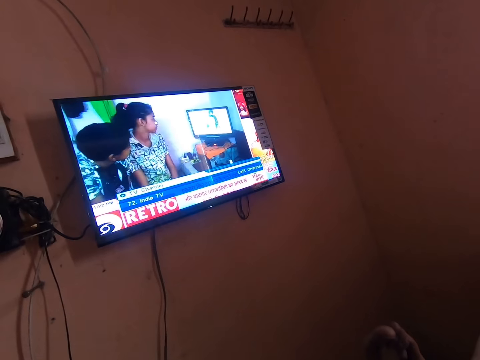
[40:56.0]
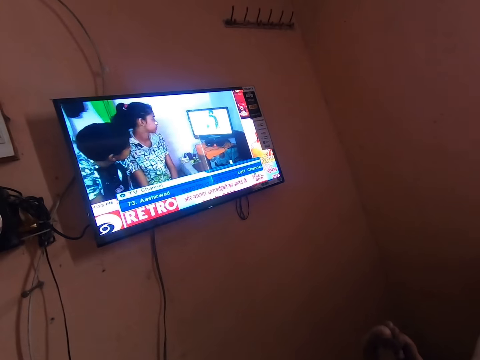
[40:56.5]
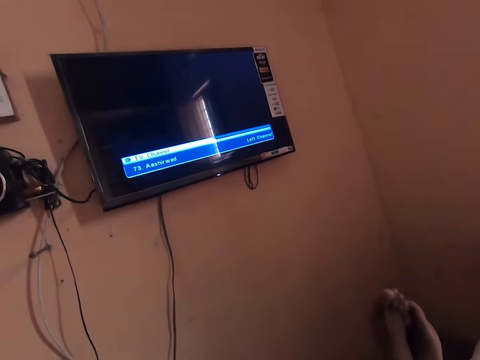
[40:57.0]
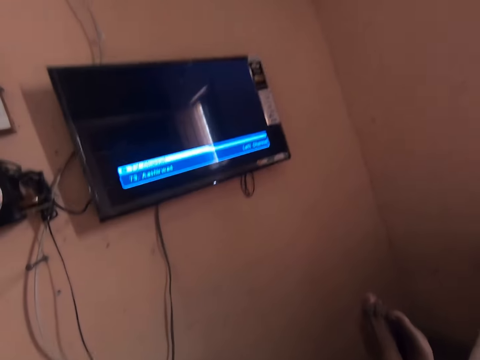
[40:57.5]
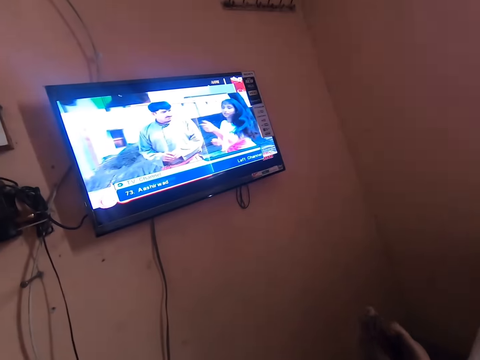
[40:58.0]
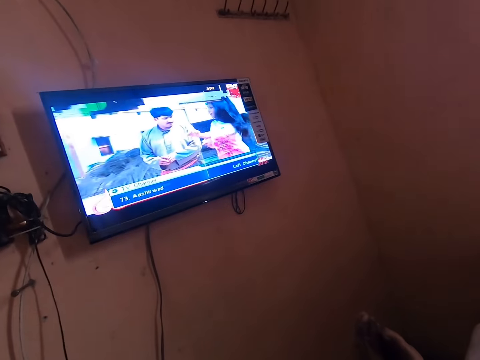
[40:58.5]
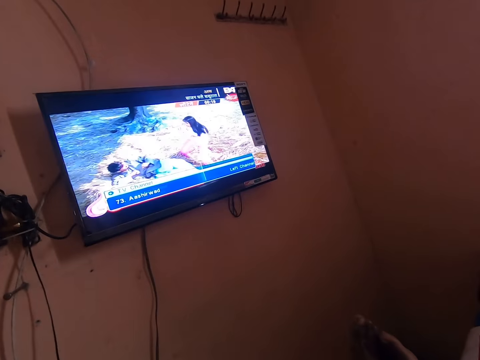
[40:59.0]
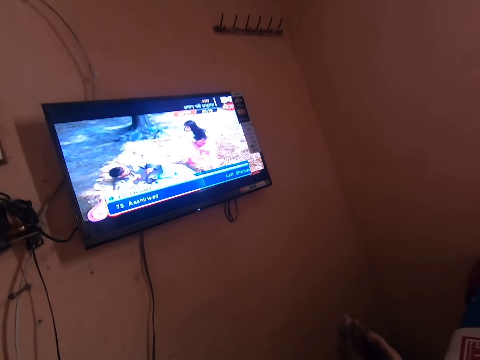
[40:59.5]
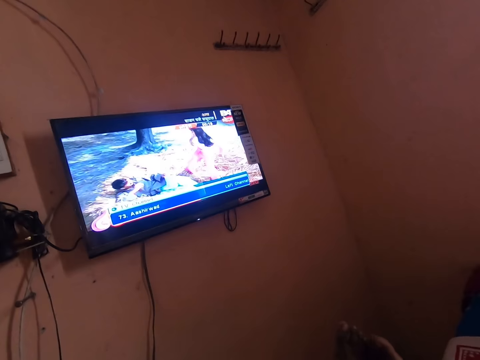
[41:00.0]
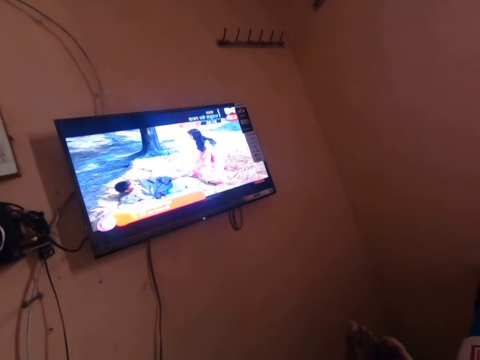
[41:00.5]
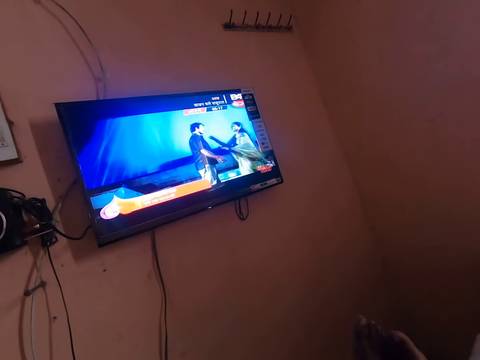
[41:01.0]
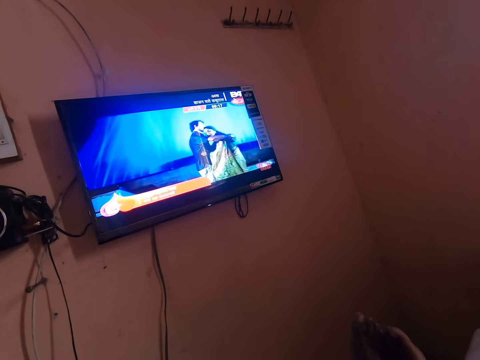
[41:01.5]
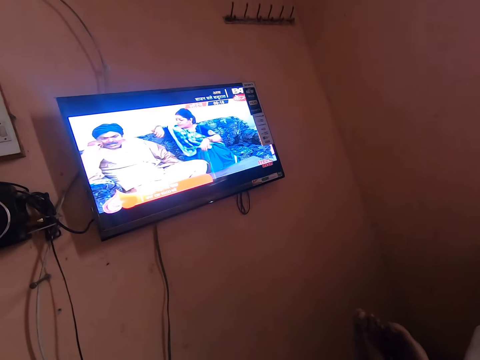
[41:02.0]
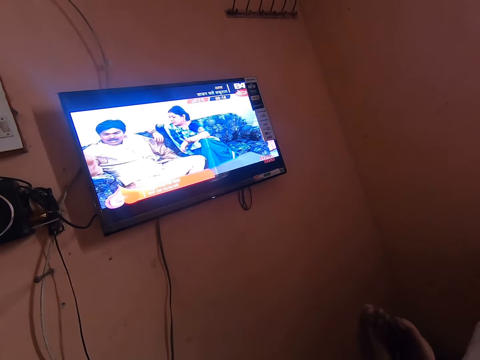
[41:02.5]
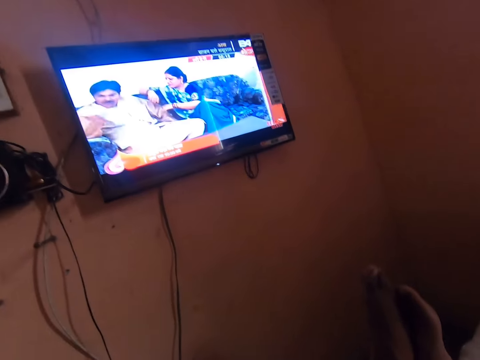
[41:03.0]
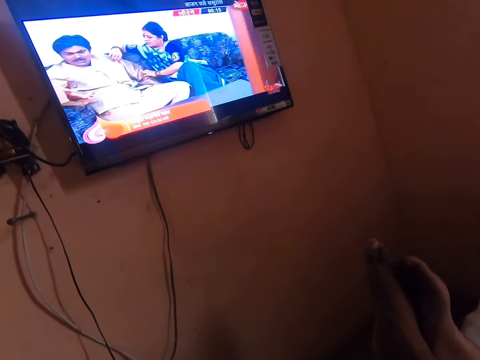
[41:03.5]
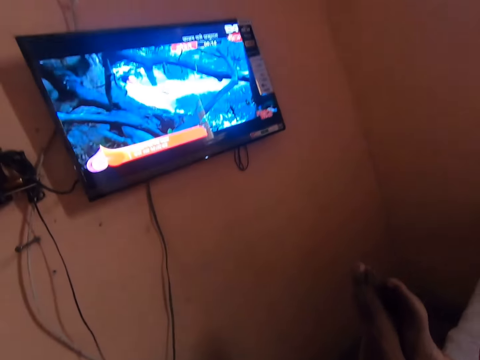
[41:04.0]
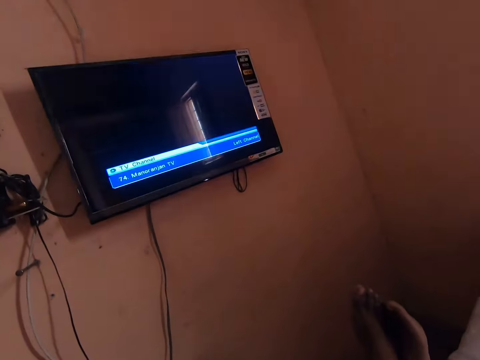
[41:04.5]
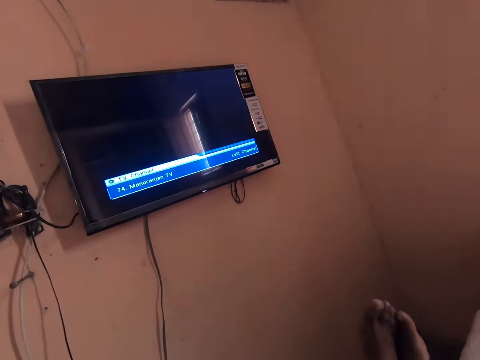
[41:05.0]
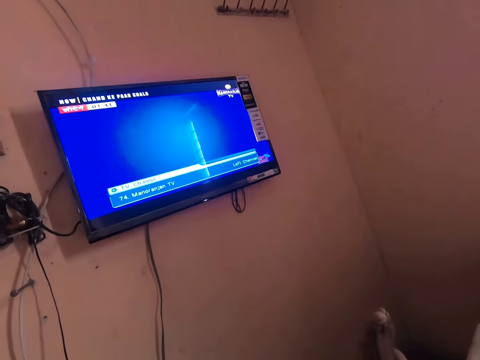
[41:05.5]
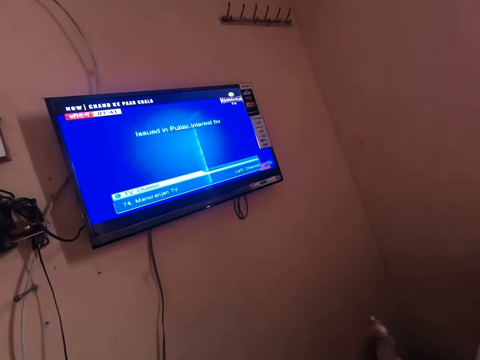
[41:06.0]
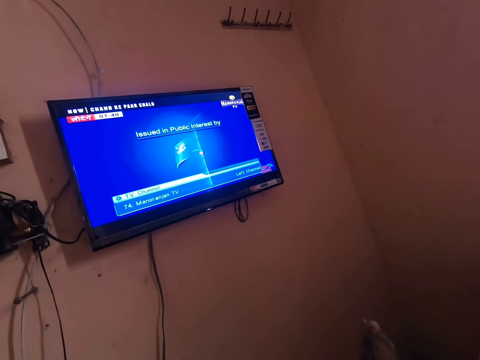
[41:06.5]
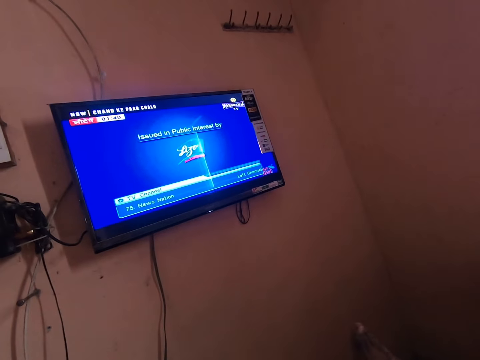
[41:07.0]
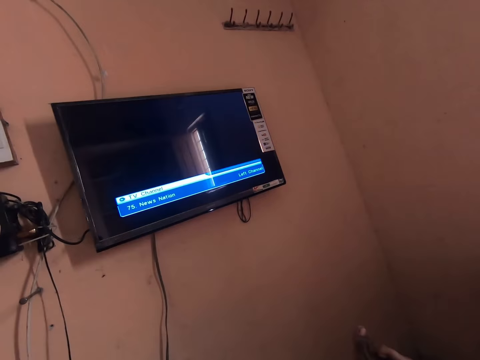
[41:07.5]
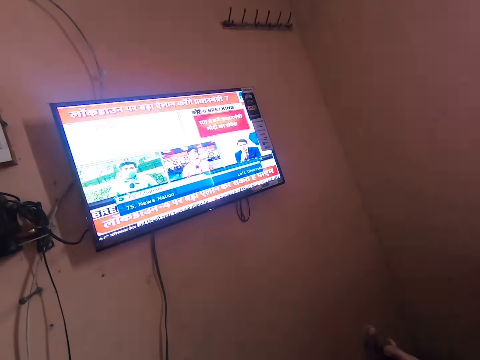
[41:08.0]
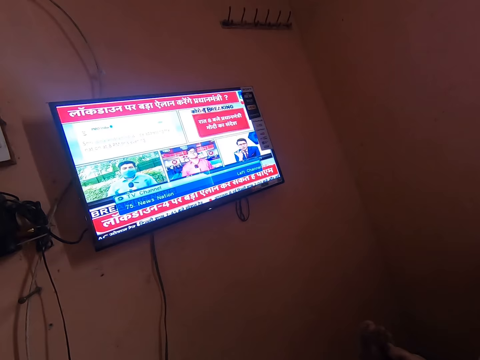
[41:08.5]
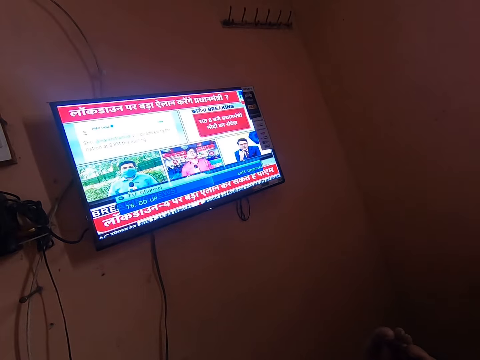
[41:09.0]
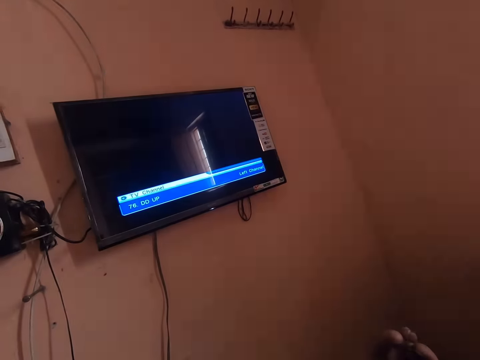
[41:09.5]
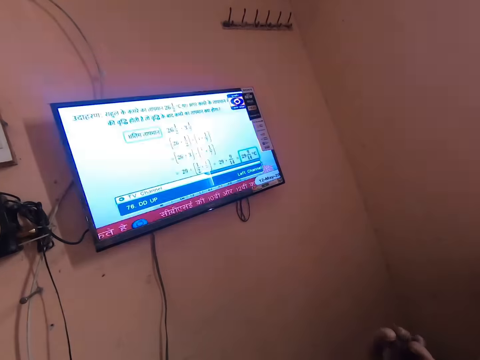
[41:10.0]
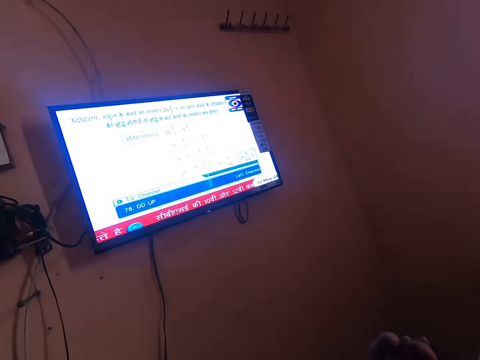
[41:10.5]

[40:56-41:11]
The camera wearer watches the channel. They switch channels.

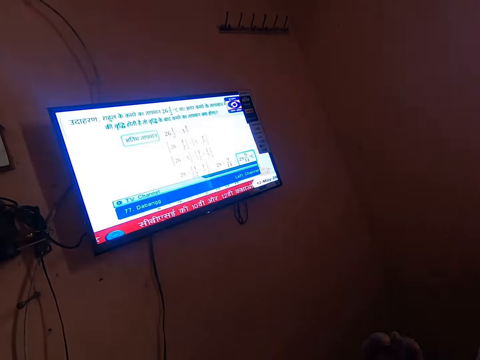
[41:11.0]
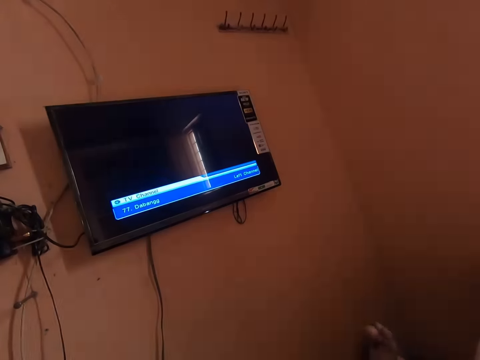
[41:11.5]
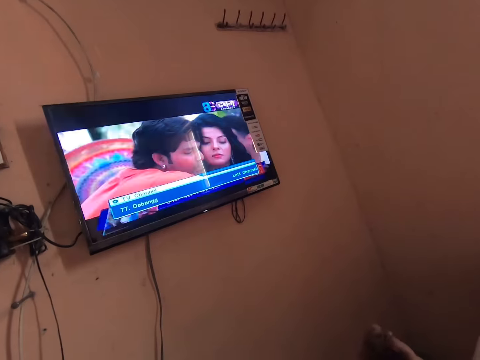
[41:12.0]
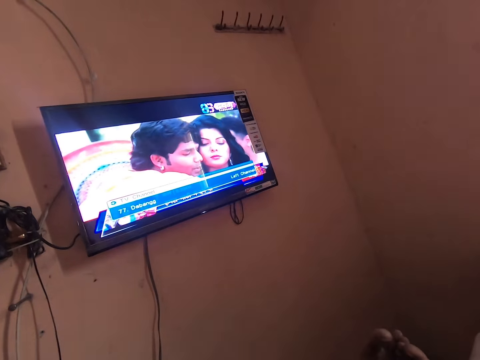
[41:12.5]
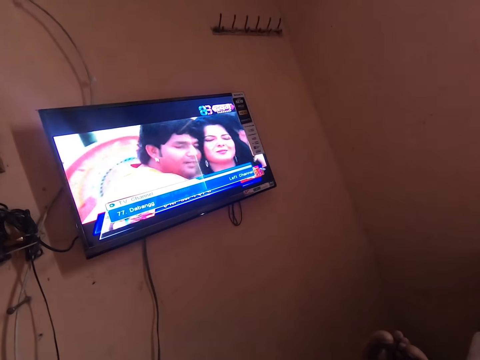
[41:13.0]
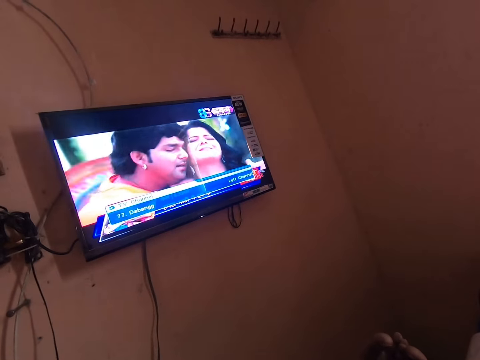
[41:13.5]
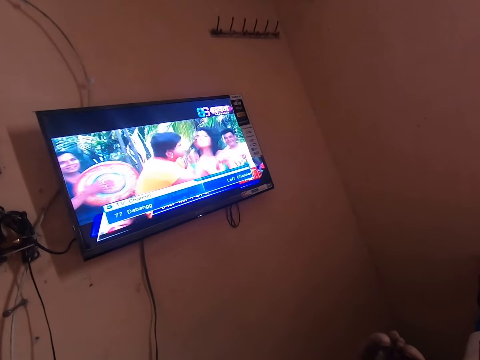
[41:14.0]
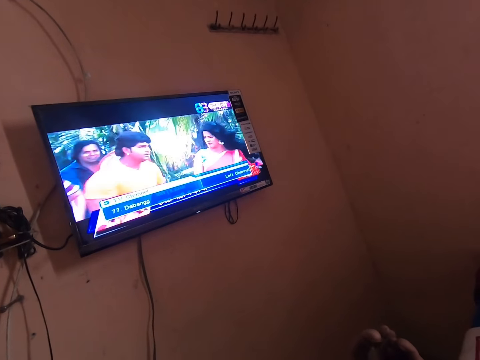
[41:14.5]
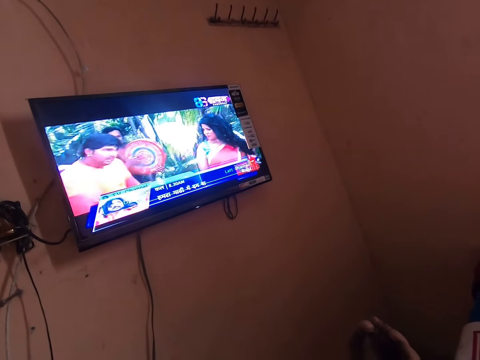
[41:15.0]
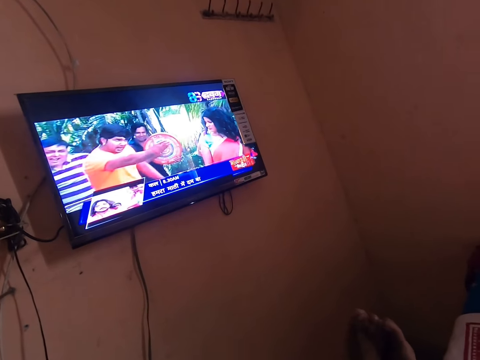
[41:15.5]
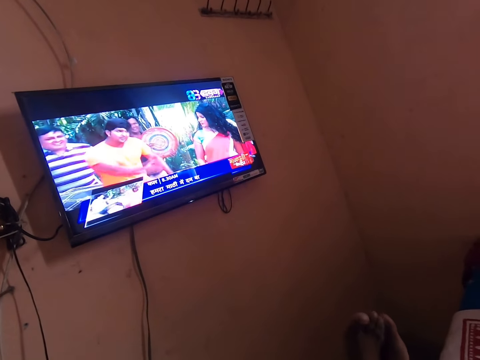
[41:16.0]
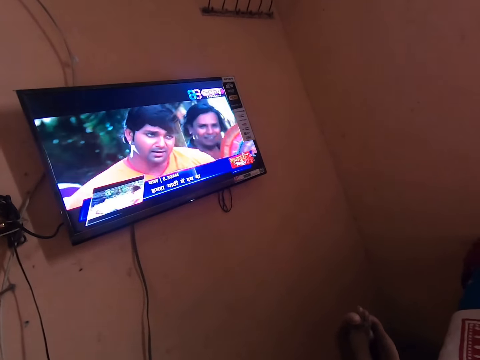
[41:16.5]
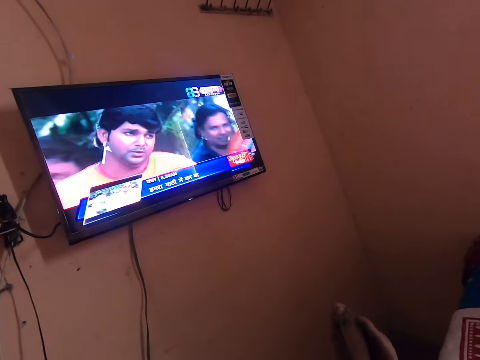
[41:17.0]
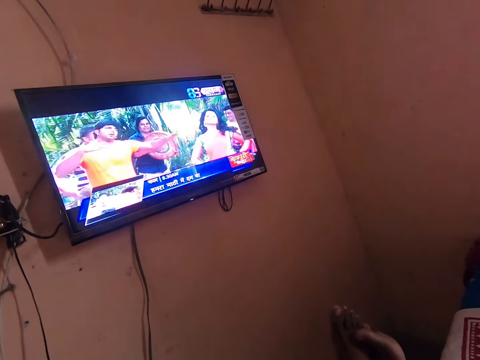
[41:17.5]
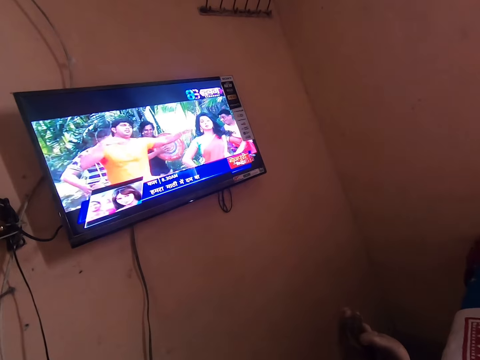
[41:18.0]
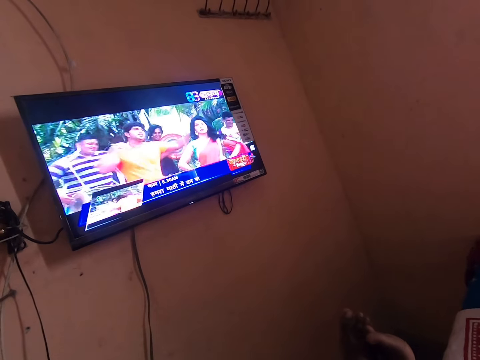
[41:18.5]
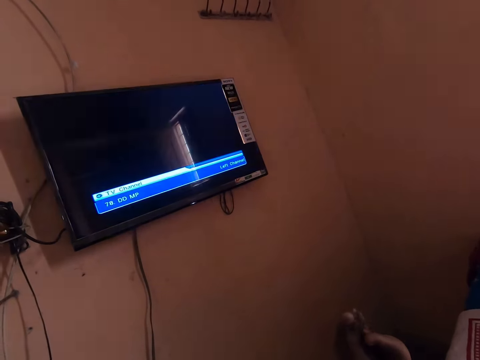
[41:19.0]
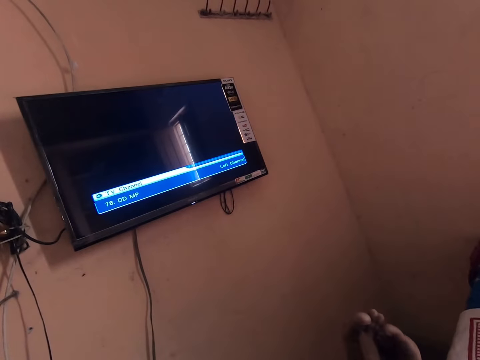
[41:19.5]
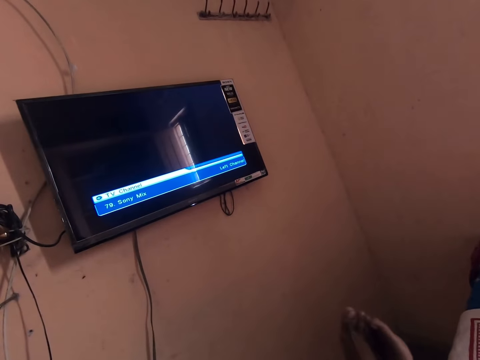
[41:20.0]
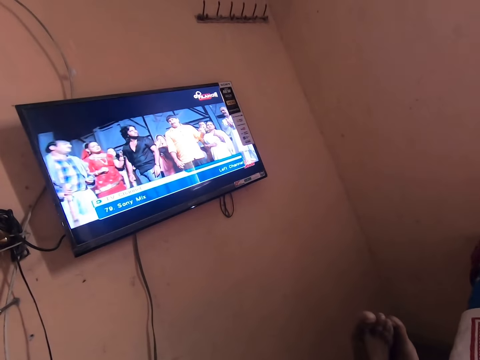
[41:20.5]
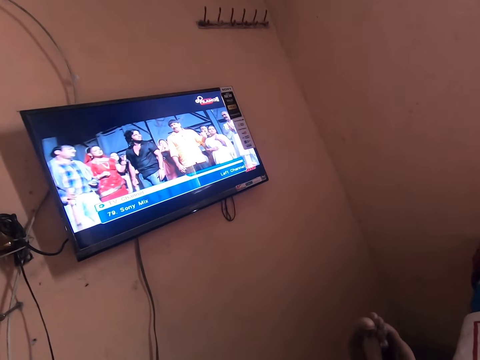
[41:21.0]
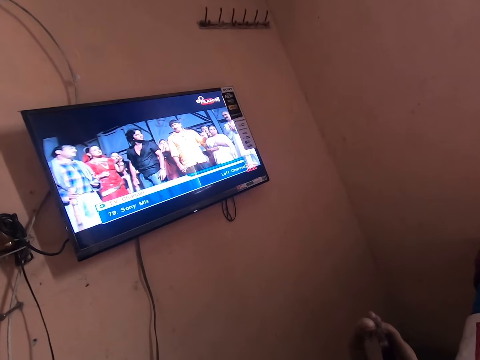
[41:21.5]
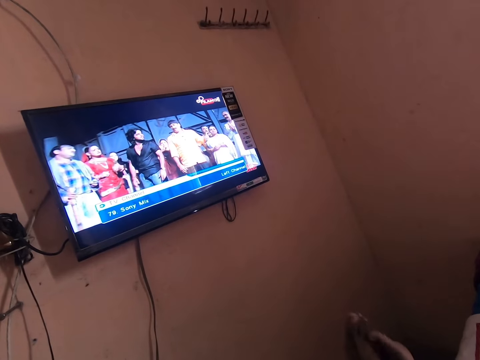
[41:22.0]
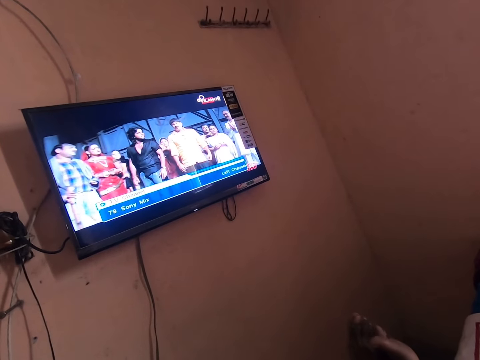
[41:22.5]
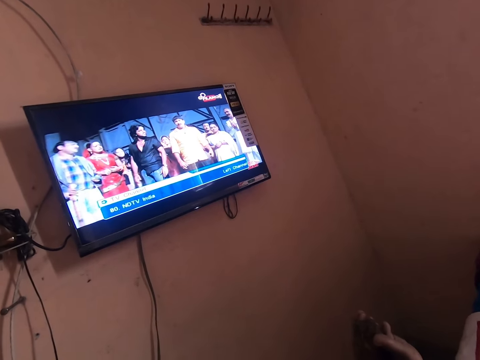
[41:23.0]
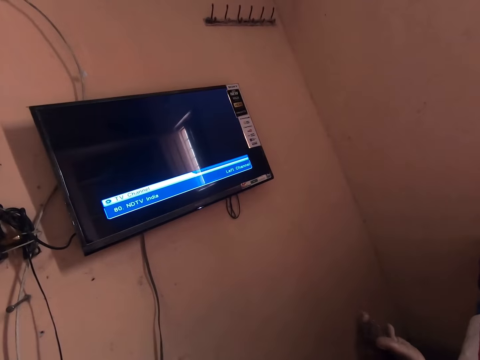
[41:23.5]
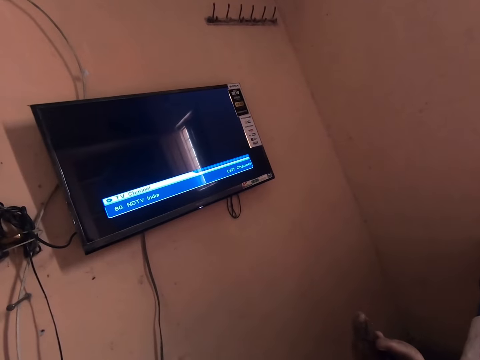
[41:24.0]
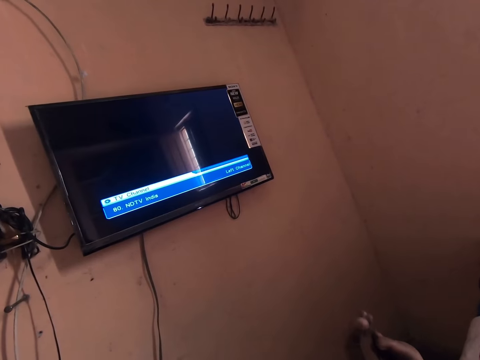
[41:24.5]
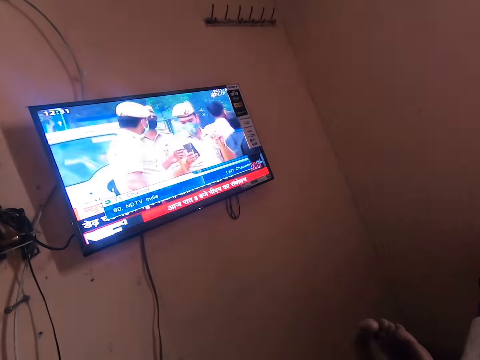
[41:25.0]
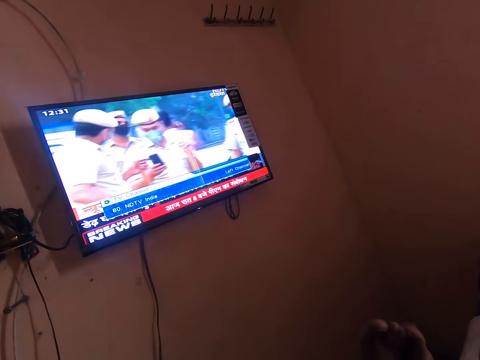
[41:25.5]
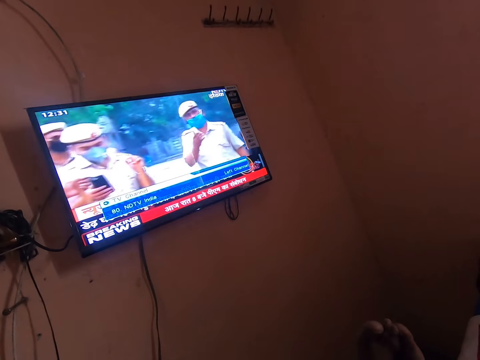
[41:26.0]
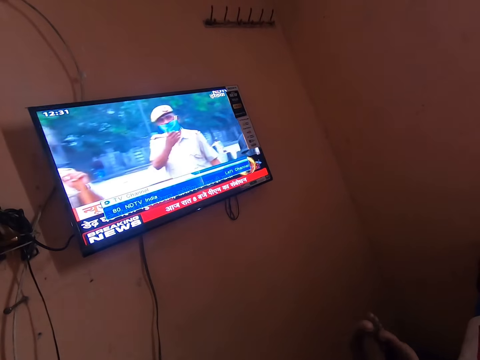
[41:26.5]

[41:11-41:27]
The camera wearer watches the channel. They switch channels. They watch the channel. They switch the channel. They watch the channel.
